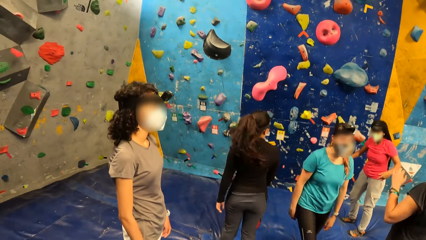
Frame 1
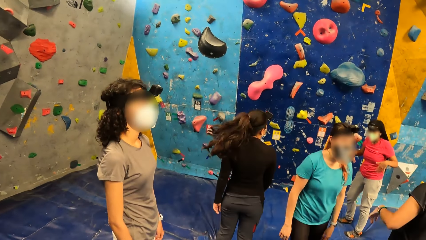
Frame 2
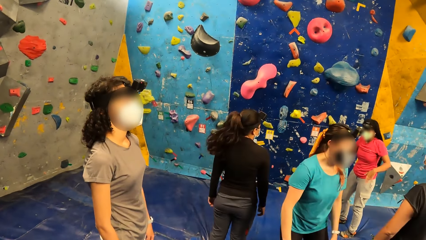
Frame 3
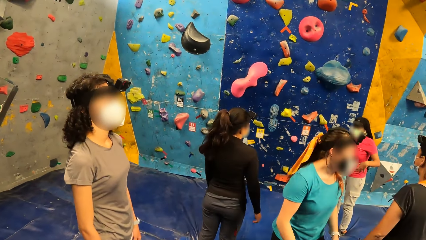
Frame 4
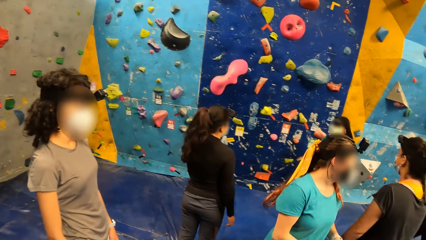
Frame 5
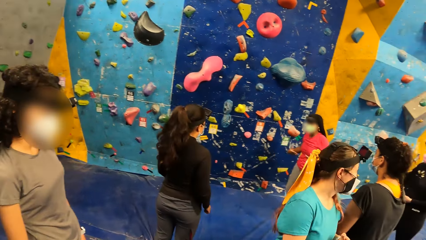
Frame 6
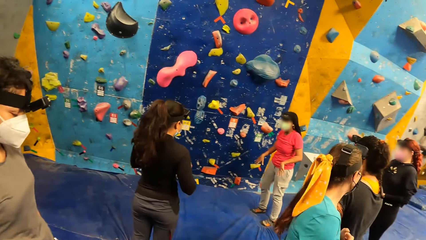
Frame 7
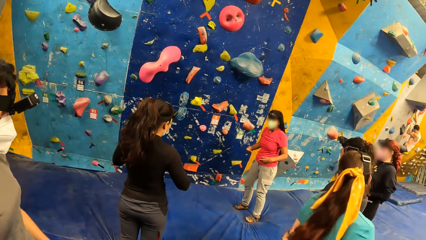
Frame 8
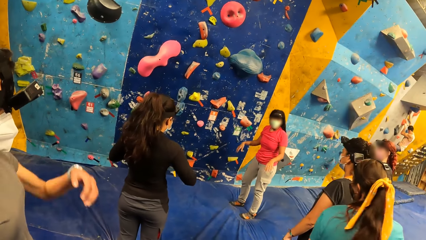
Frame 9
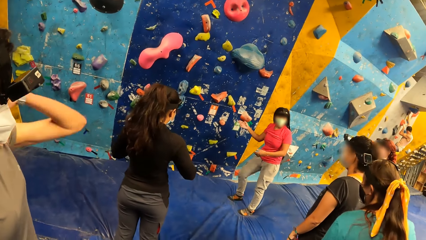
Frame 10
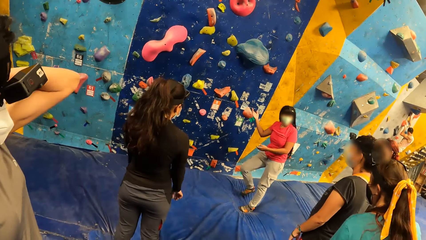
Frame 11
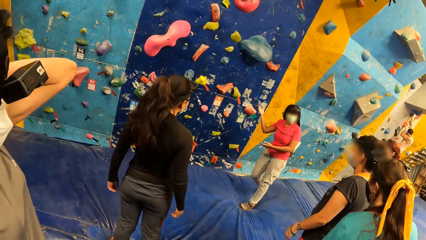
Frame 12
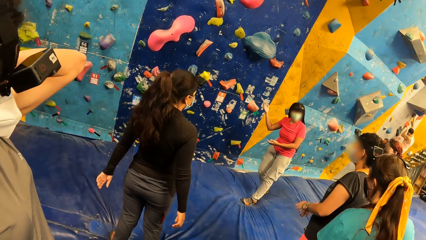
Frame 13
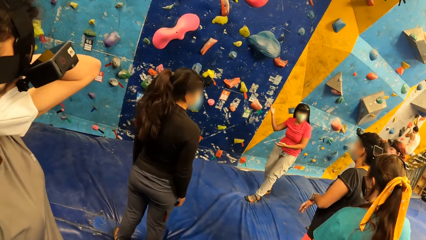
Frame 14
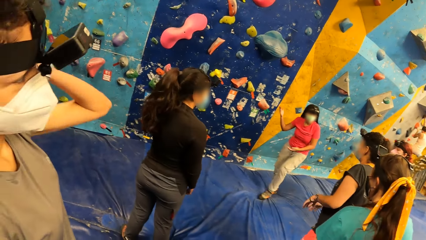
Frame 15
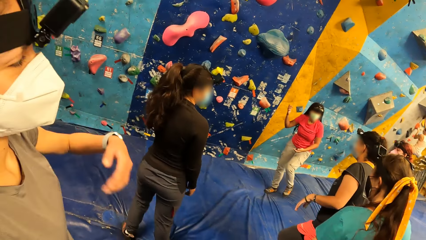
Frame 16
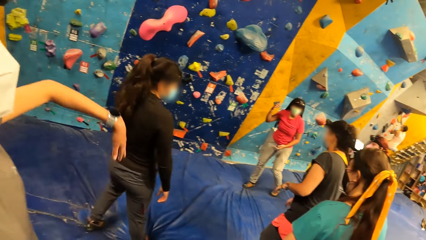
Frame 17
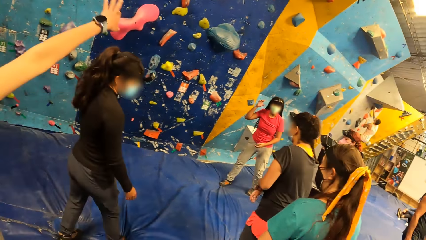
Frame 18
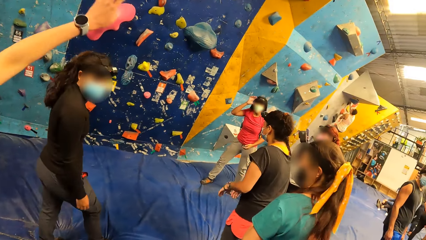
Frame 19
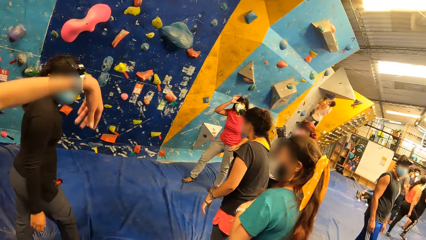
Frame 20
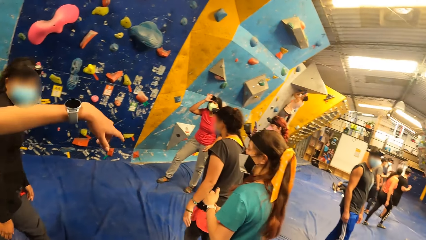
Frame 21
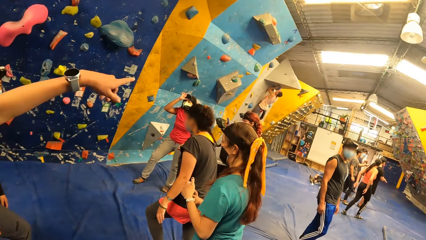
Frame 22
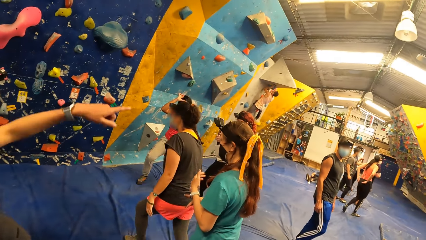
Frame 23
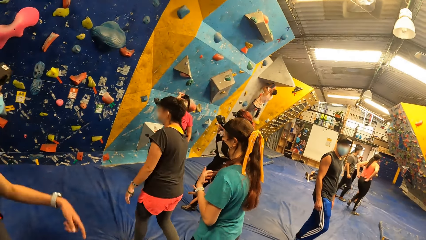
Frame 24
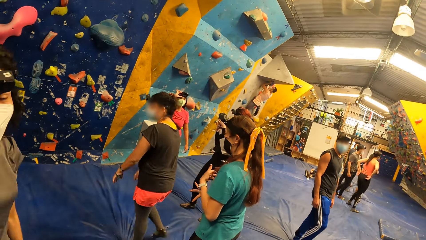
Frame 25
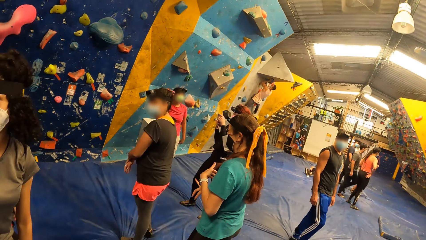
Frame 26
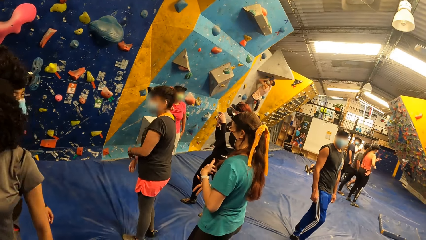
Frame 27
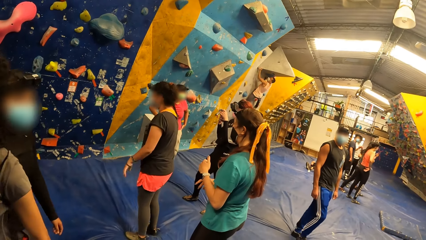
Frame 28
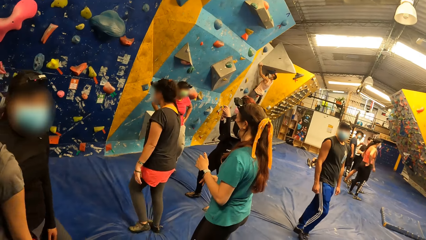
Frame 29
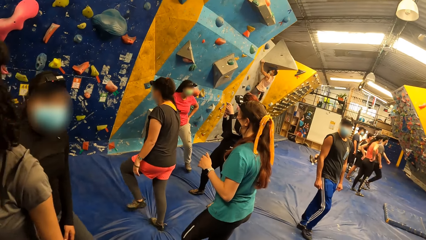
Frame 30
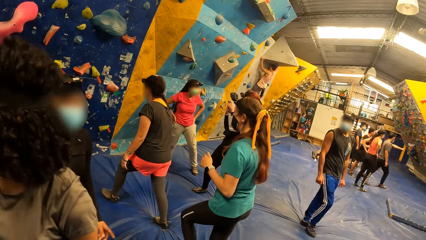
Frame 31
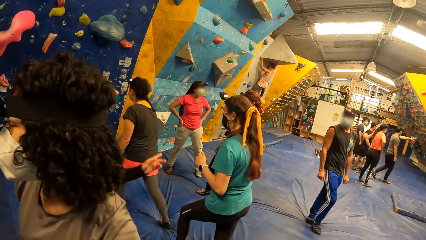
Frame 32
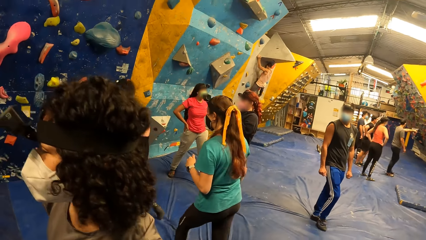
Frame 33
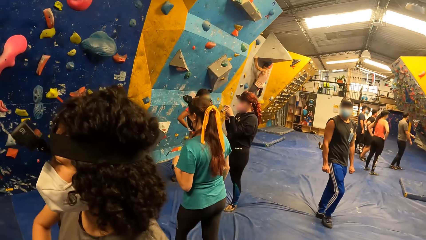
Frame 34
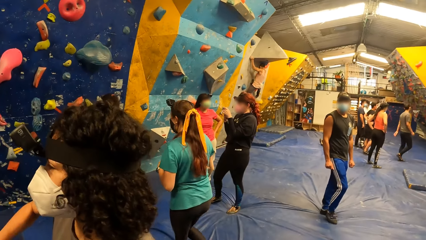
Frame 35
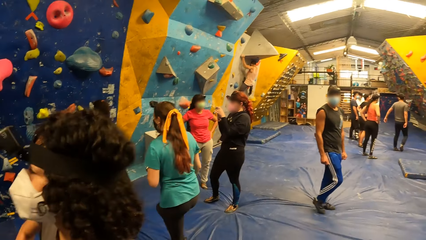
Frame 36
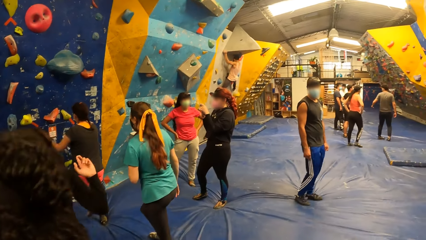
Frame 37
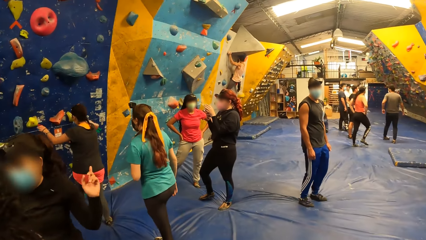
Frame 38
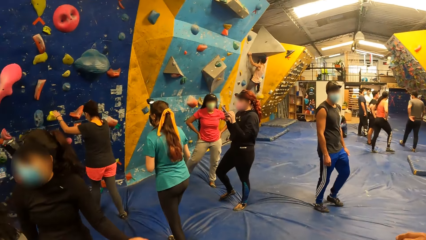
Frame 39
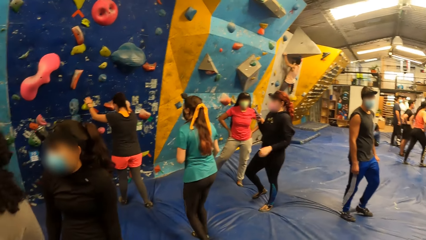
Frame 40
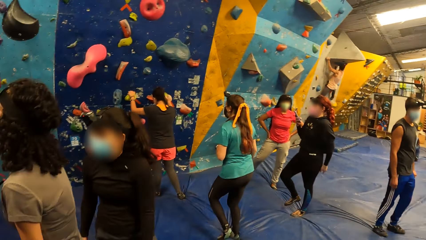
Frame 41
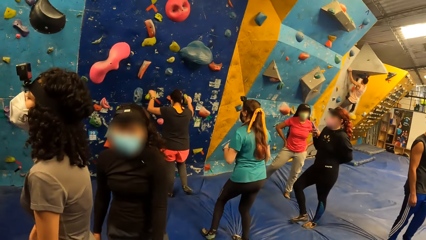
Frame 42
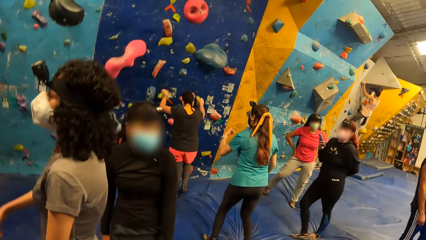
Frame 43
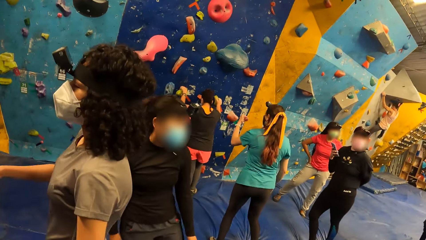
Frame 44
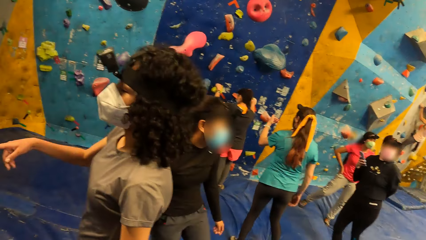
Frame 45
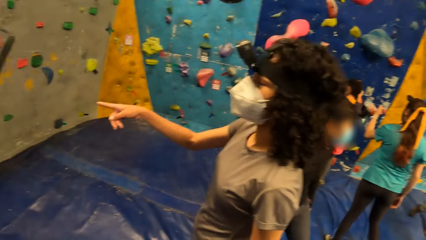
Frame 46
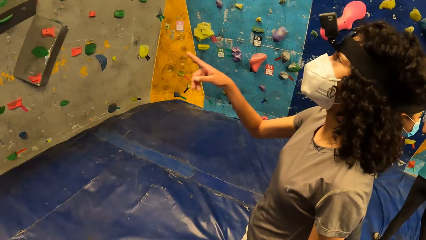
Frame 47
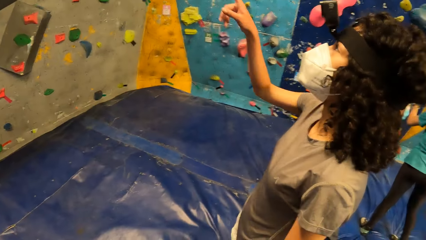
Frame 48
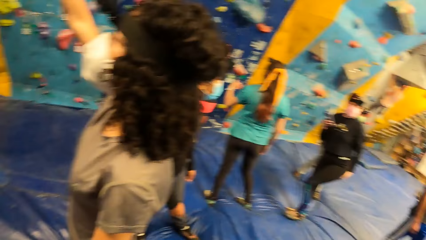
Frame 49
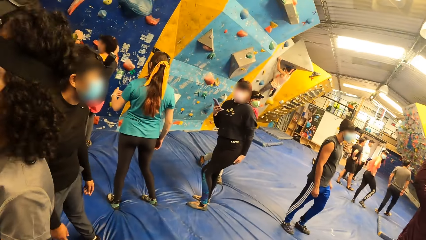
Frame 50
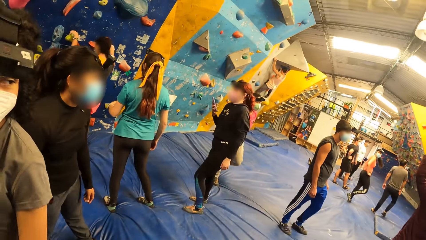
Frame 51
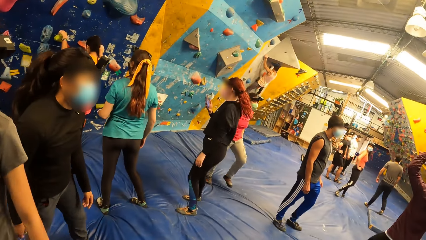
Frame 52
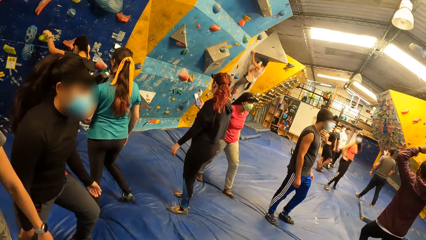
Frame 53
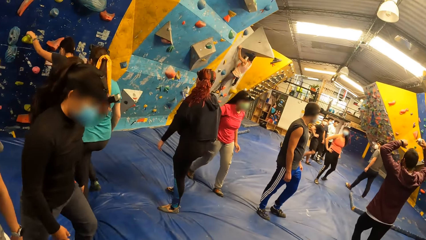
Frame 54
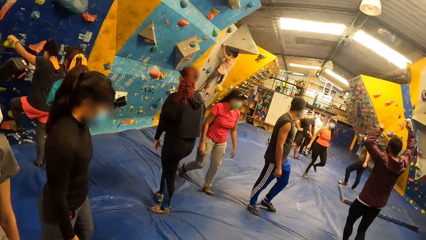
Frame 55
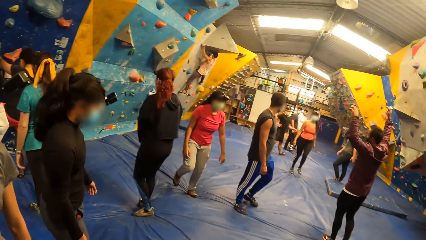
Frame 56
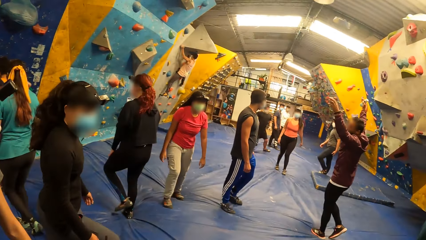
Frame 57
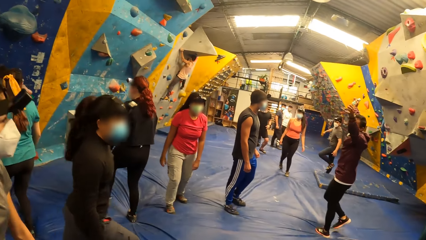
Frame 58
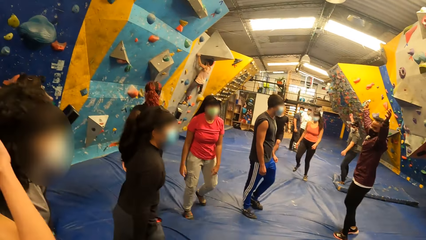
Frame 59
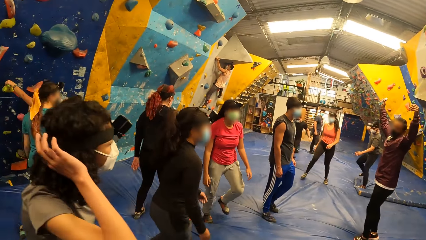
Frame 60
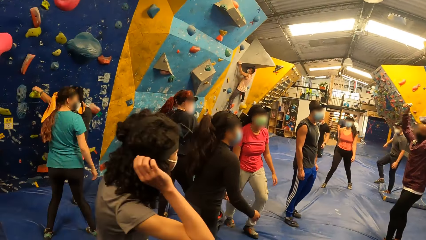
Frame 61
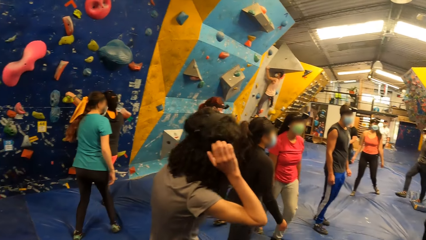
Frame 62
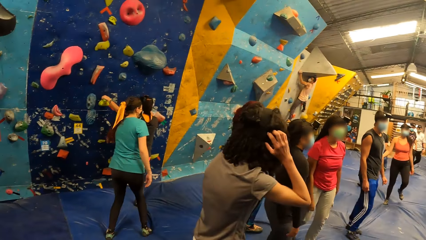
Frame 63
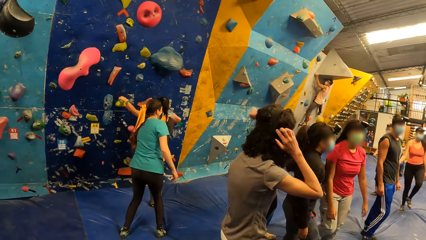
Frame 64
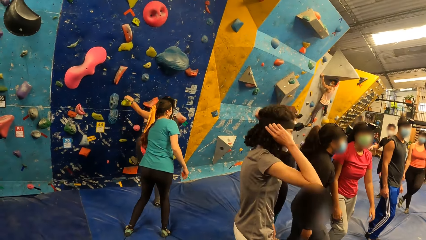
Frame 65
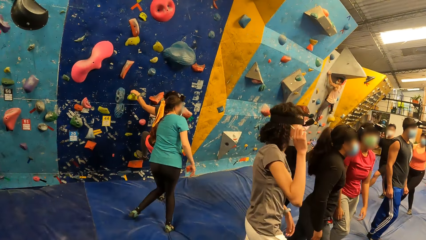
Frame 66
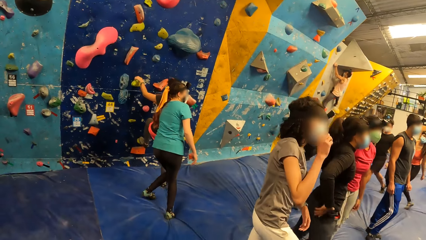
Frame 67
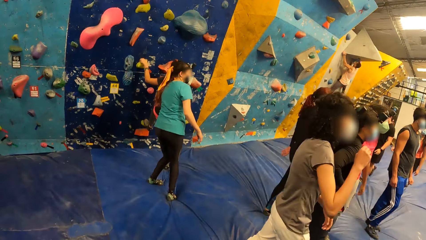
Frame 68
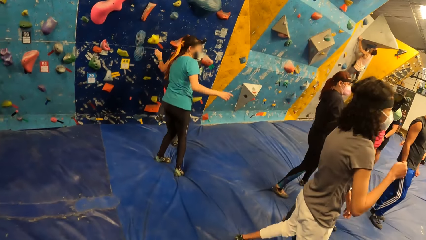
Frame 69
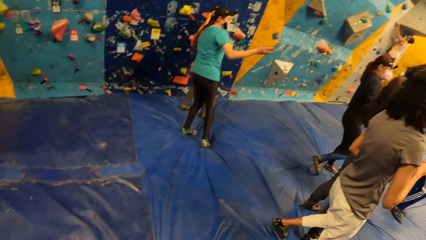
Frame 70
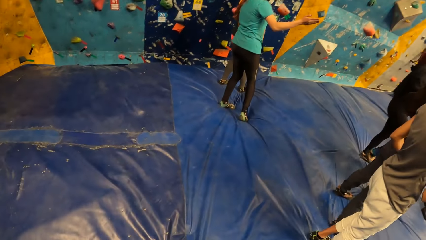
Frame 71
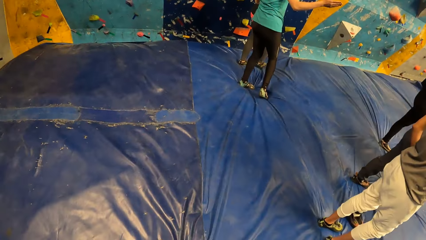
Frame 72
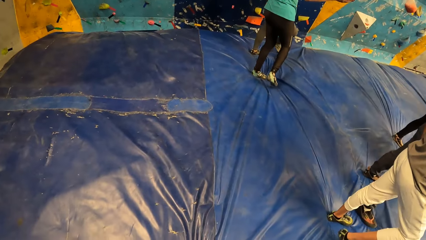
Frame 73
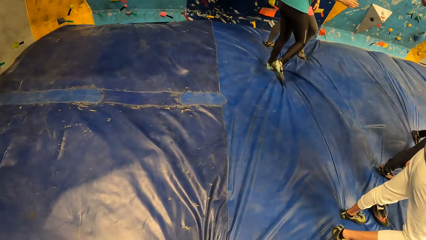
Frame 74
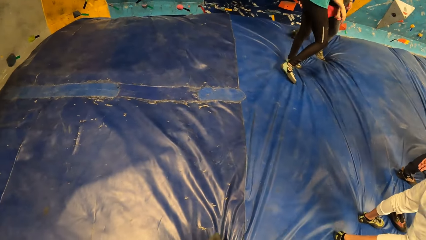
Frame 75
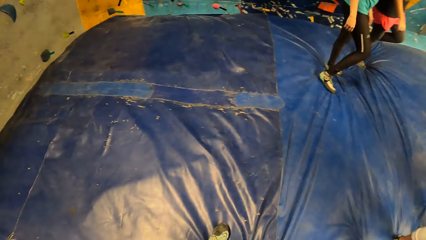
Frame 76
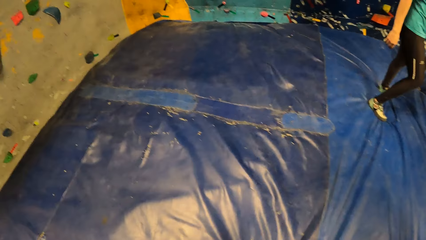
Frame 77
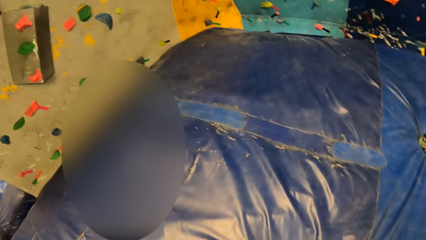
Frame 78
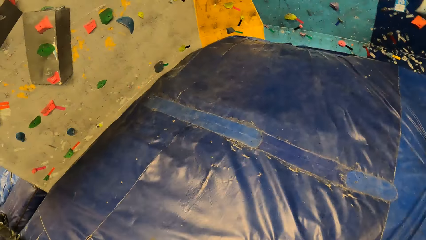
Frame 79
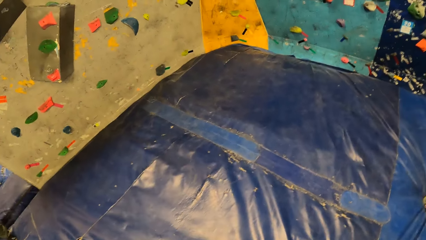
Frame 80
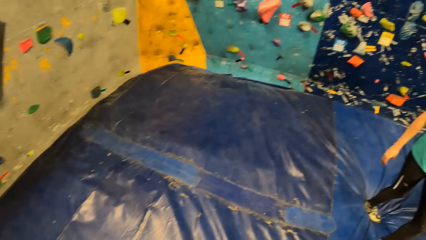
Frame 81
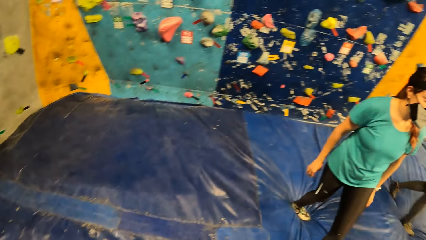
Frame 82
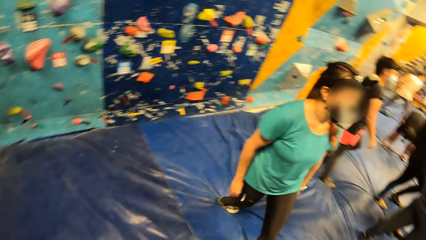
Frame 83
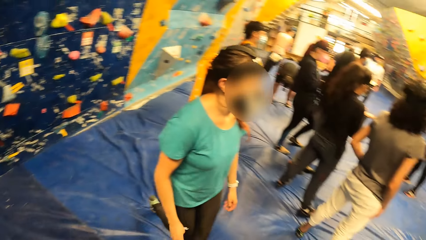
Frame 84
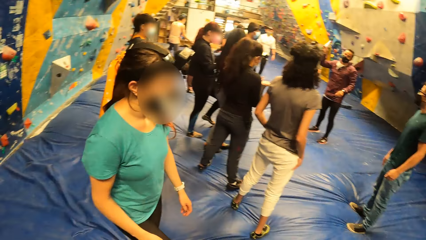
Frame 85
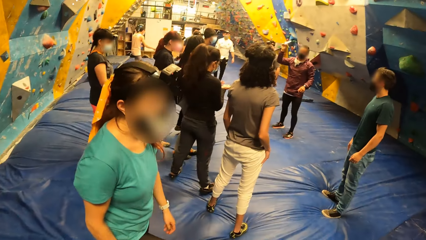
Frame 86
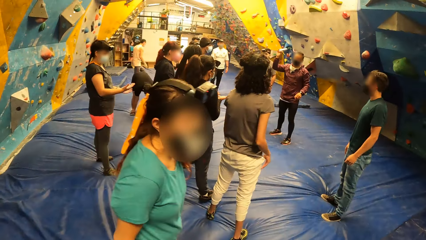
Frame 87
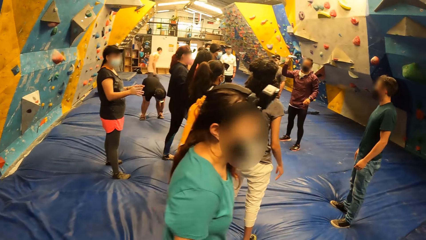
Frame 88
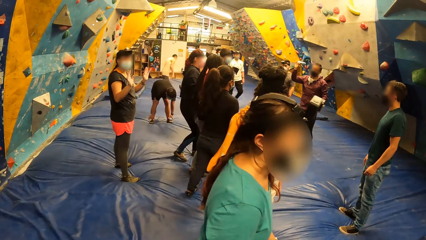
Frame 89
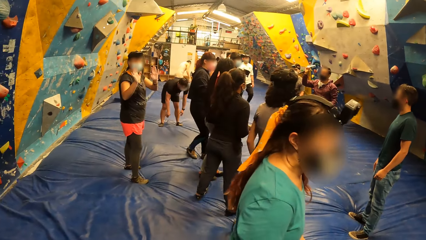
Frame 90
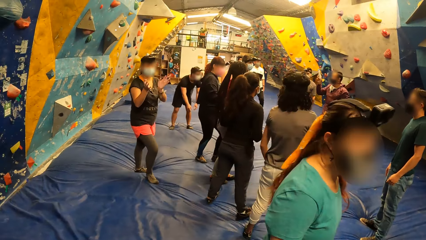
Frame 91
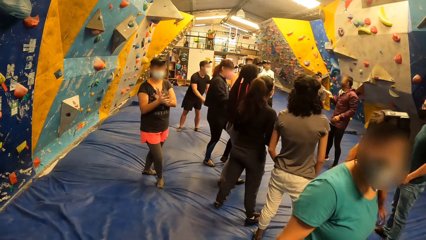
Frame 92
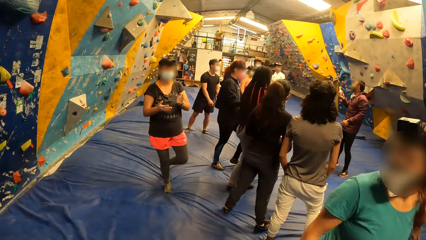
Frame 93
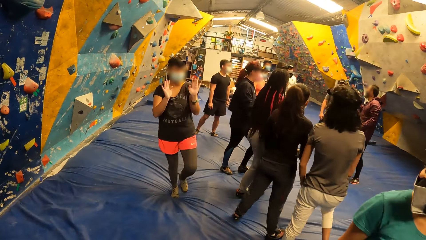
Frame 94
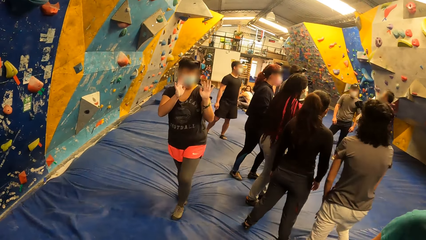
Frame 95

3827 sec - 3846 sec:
A woman climbs a wall with both hands. A girl operates a phone with her right hand. The camera wearer walks around the room.
